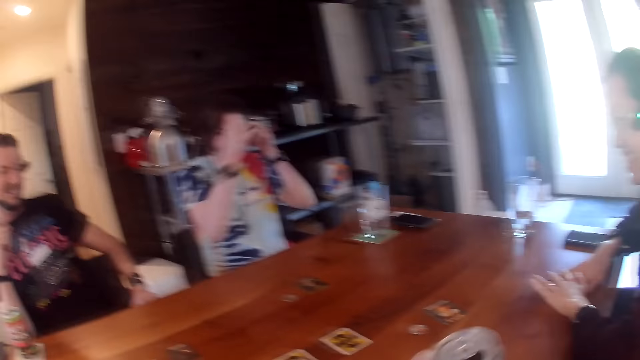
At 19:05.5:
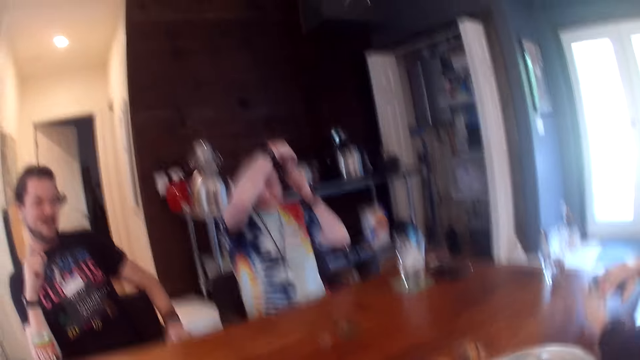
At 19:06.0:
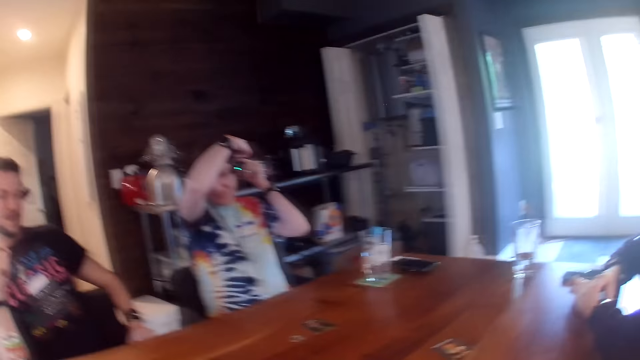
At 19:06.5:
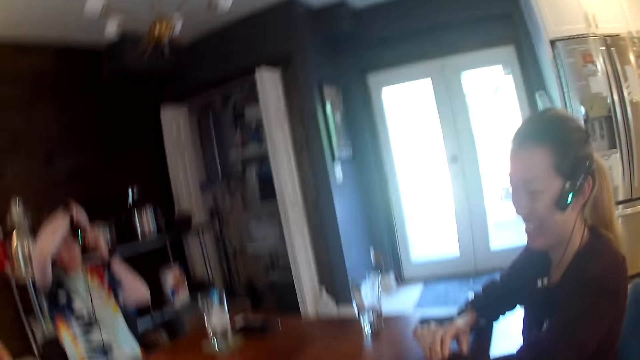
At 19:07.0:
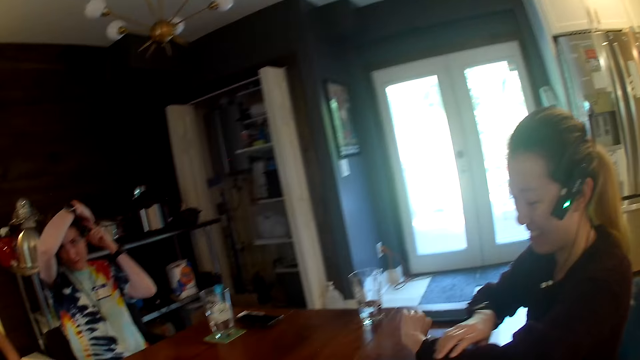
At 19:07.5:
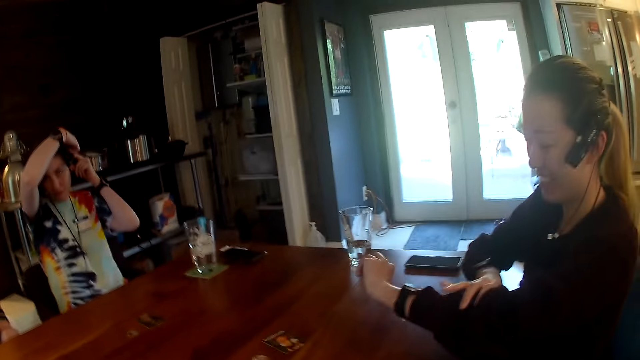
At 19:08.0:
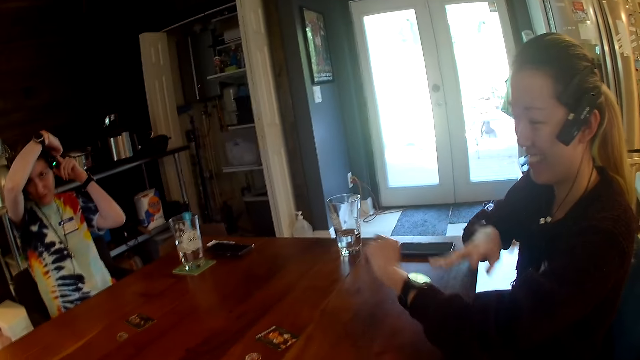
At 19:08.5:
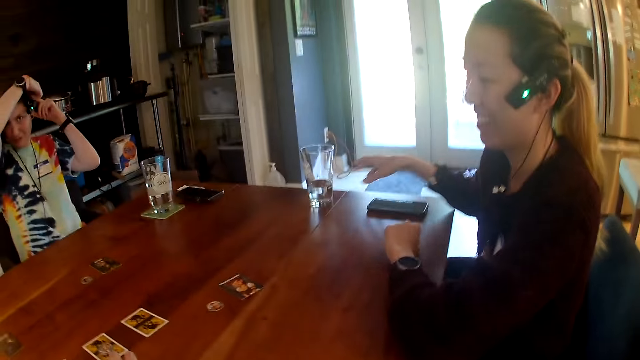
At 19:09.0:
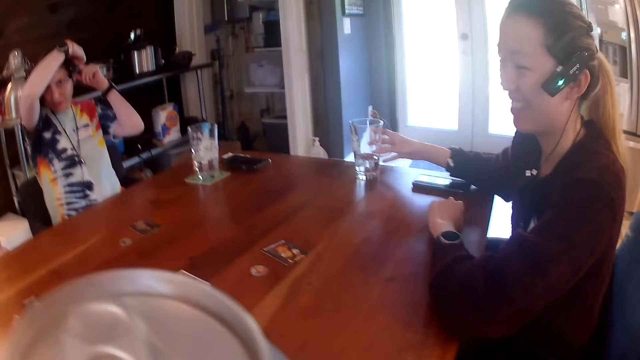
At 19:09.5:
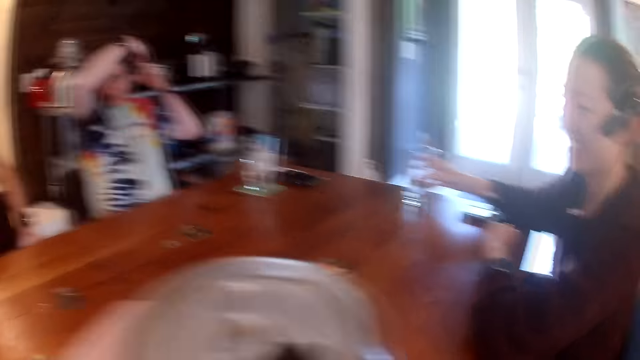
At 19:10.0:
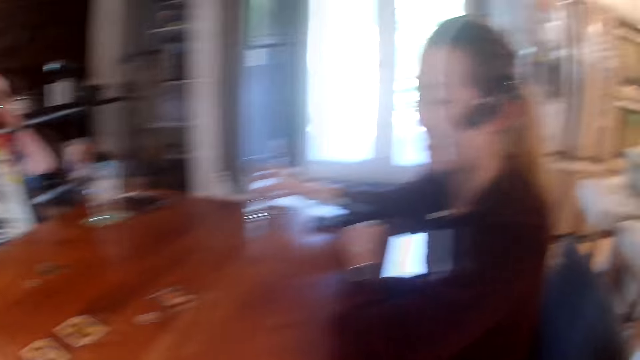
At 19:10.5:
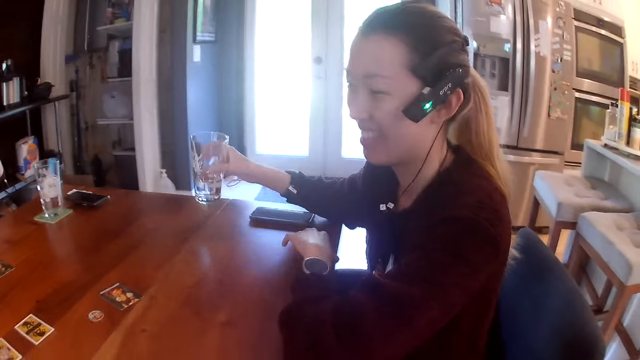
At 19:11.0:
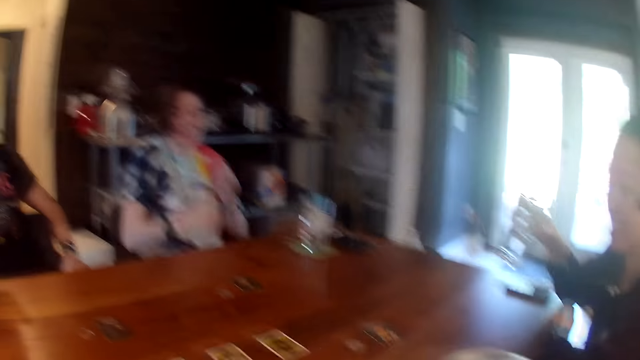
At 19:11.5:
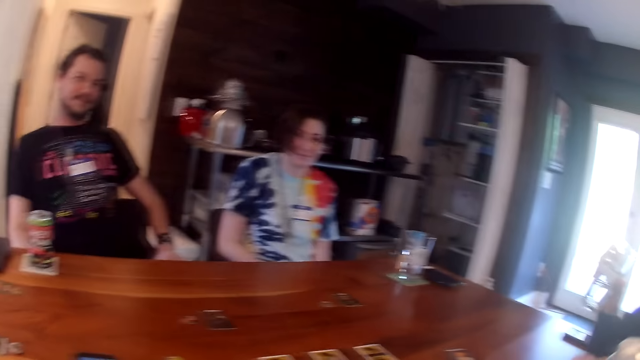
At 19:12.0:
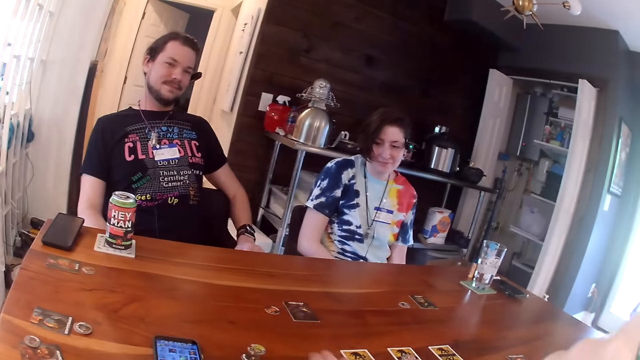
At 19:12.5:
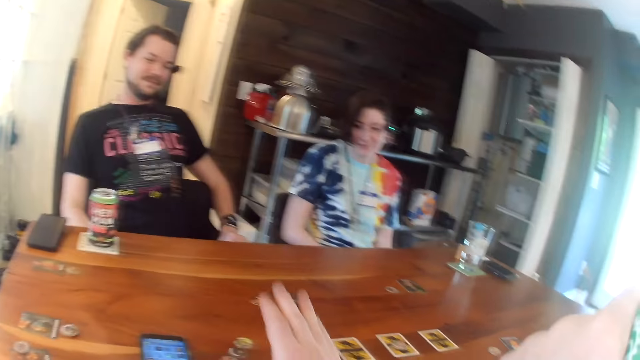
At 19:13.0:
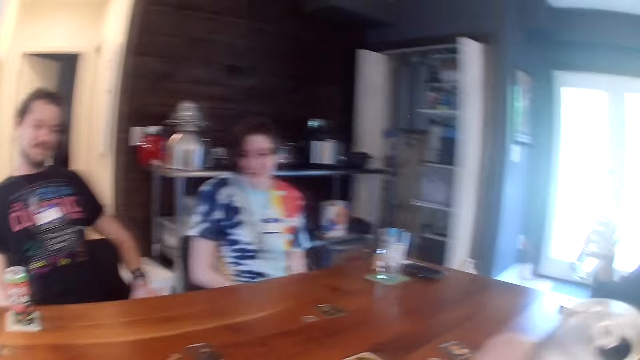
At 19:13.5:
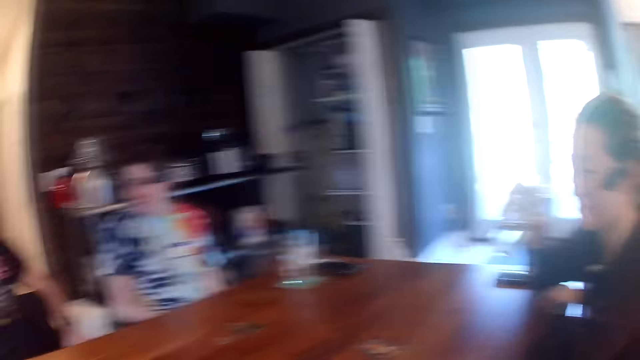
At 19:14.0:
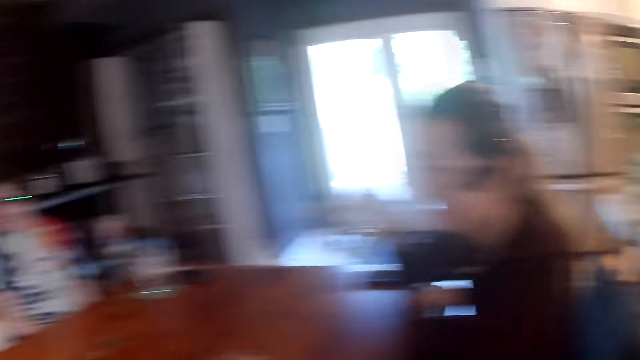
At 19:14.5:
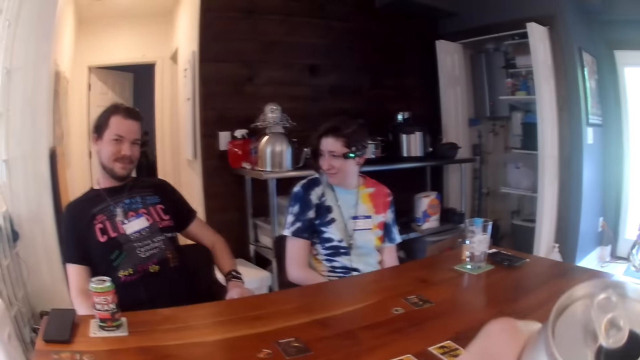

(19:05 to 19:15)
The camera wearer takes a can of drink on the table with his left hand. A lady adjusts the camera on her head with both hands. A woman adjusts her wristwatch with her right hand. The woman places her left hand on the table. The woman takes a glass of water from the table with her right hand. The camera wearer takes a drink from the can of drink in his left hand.

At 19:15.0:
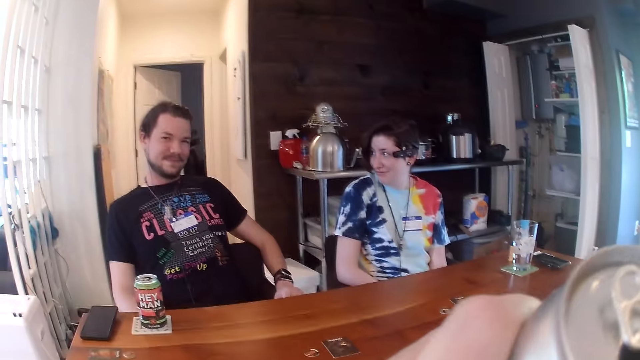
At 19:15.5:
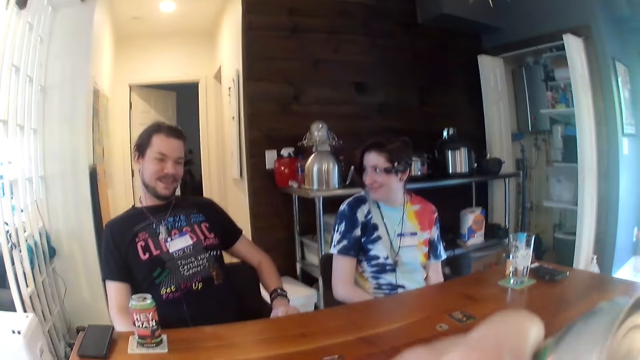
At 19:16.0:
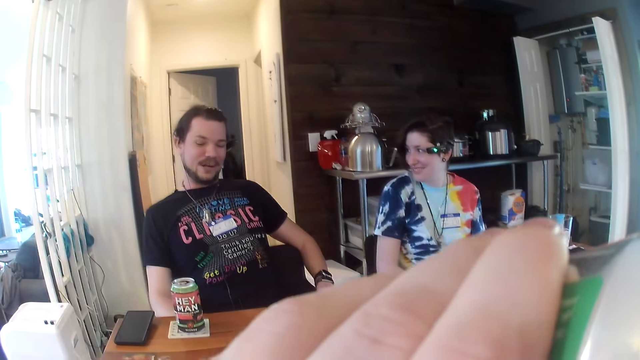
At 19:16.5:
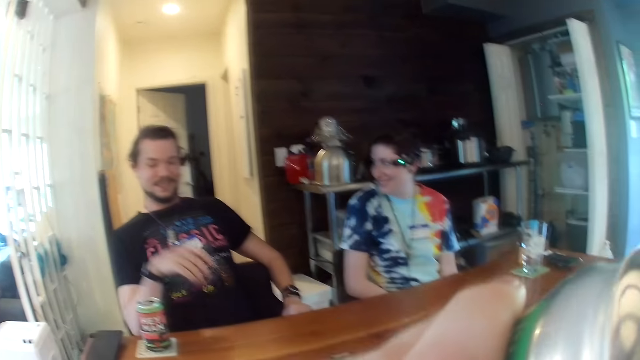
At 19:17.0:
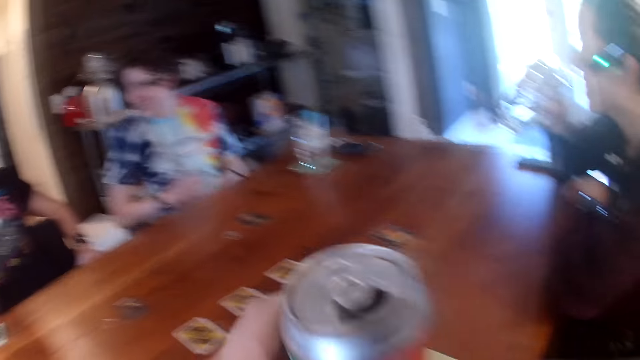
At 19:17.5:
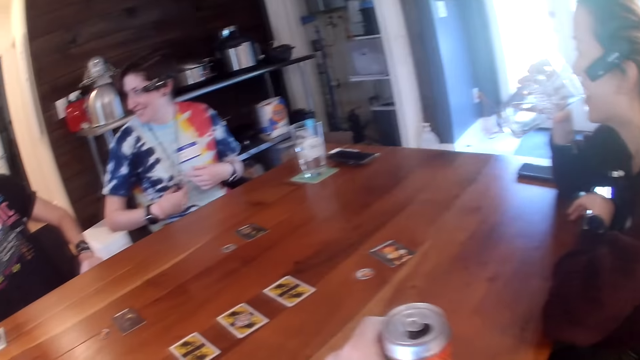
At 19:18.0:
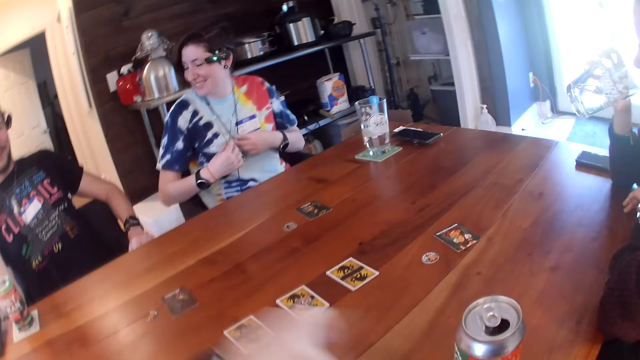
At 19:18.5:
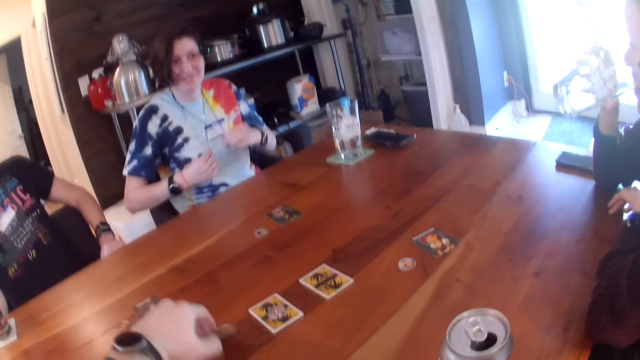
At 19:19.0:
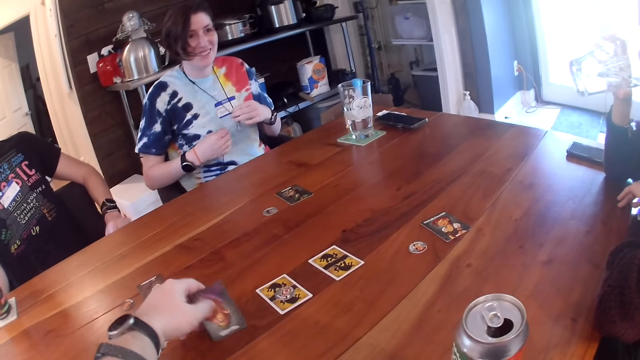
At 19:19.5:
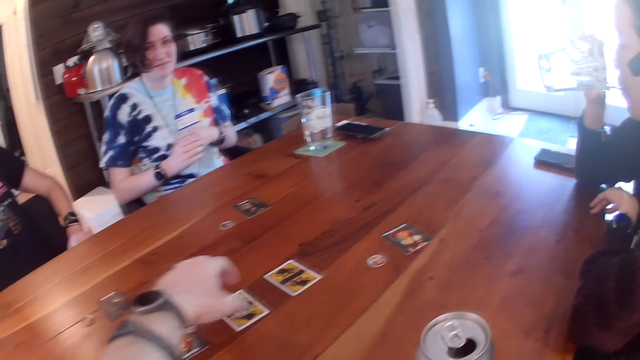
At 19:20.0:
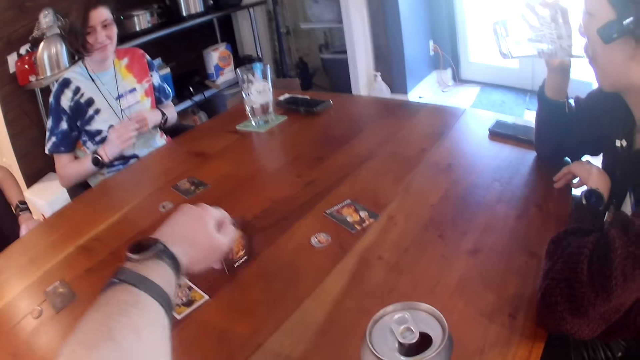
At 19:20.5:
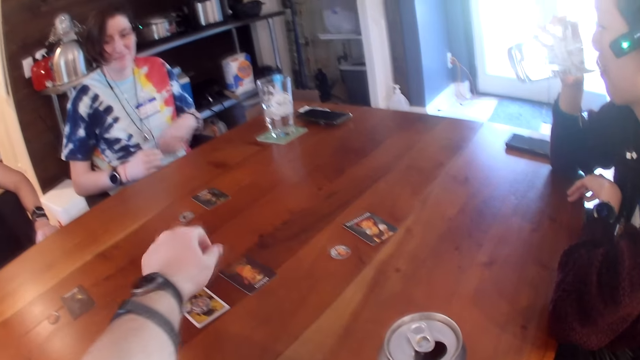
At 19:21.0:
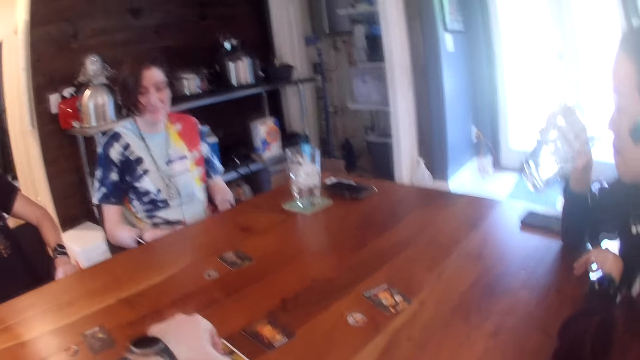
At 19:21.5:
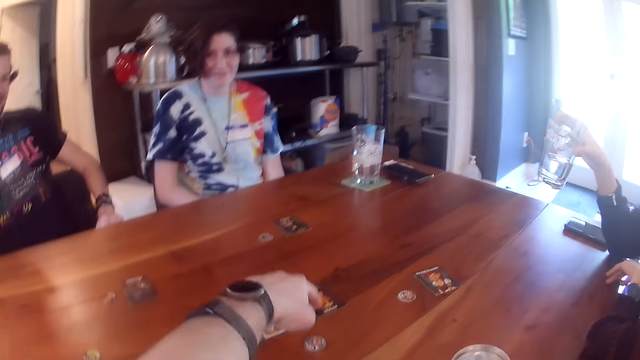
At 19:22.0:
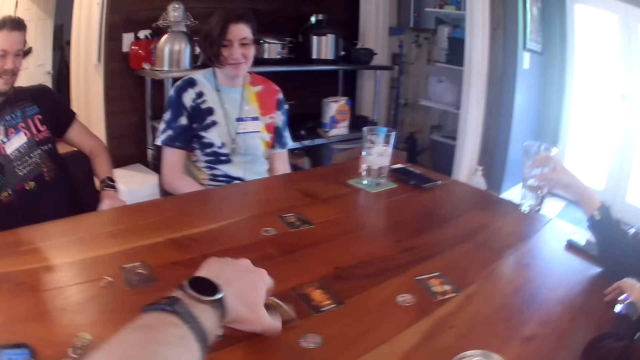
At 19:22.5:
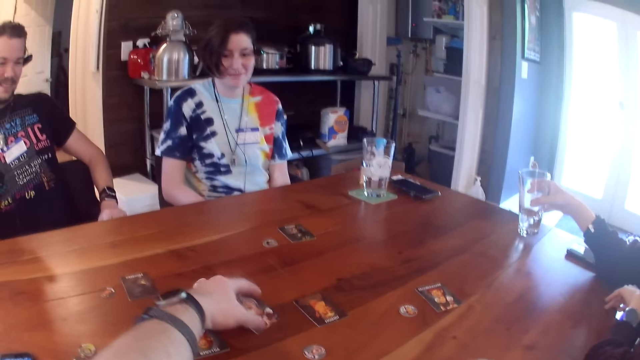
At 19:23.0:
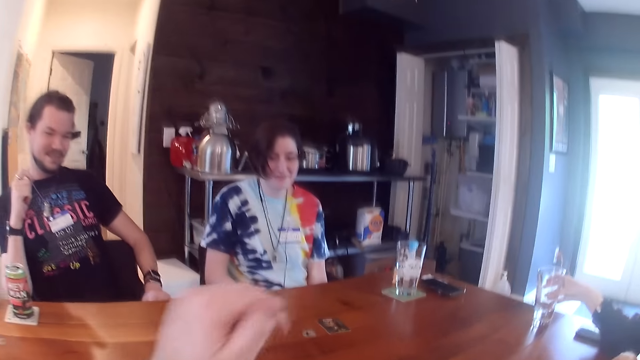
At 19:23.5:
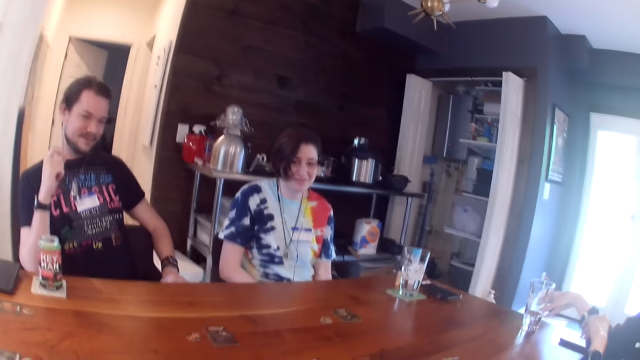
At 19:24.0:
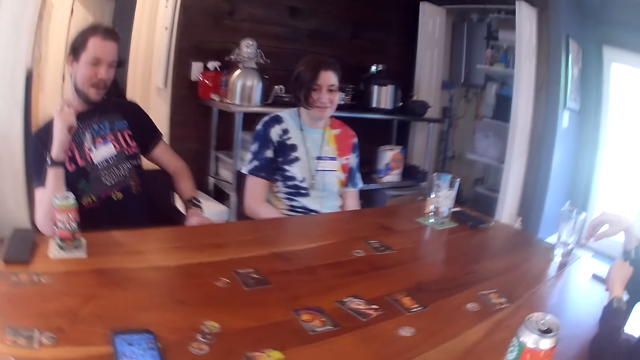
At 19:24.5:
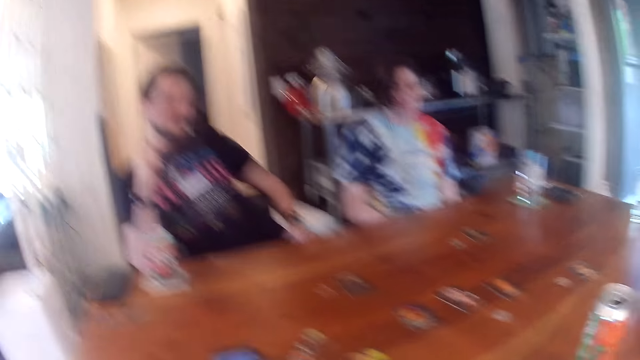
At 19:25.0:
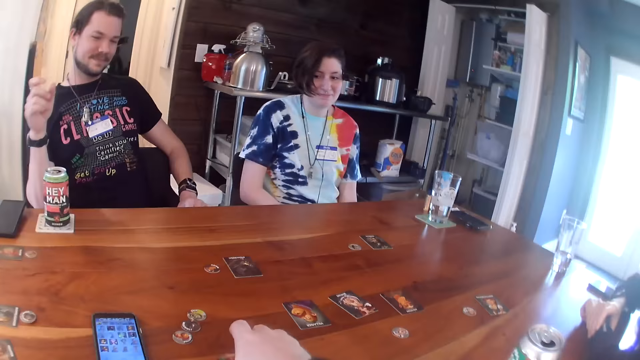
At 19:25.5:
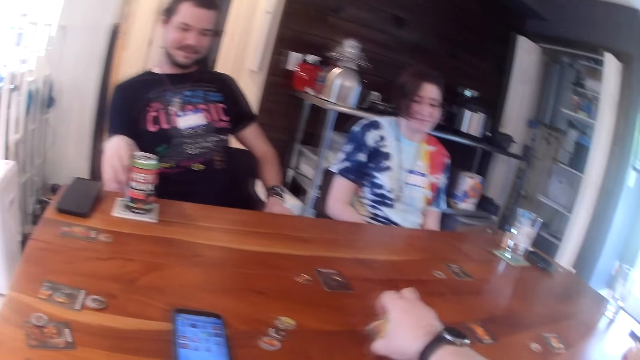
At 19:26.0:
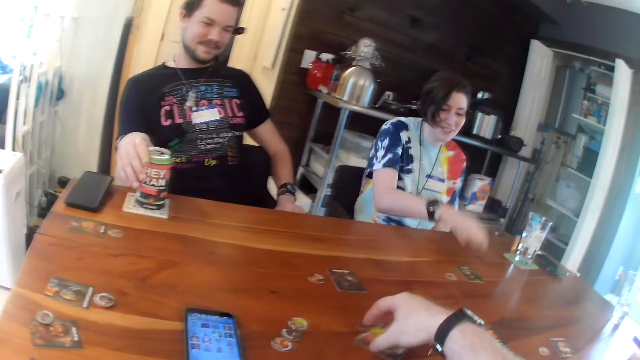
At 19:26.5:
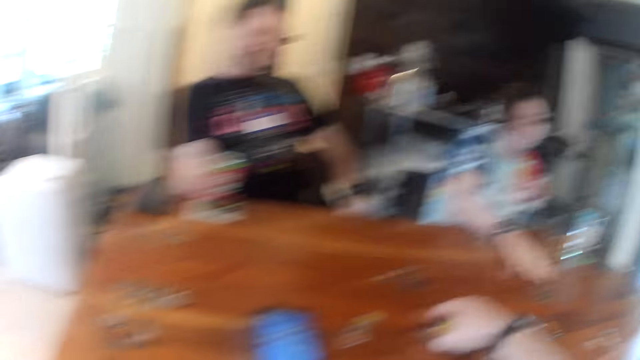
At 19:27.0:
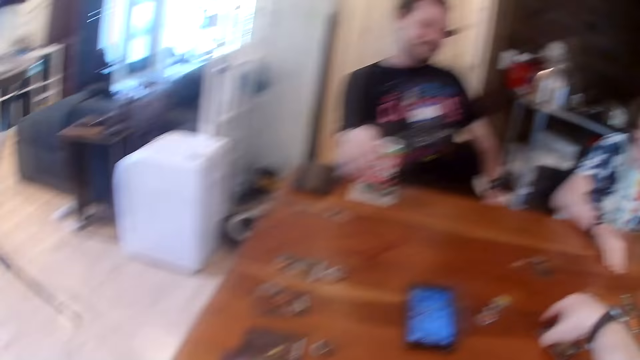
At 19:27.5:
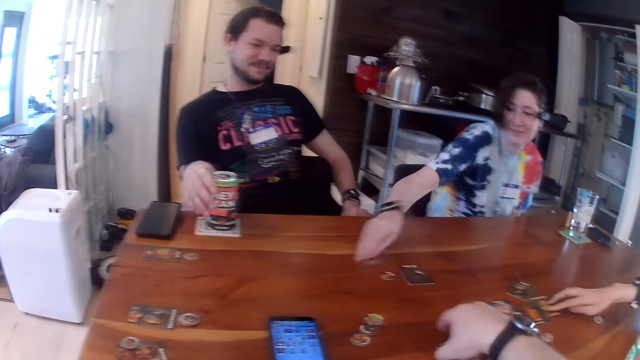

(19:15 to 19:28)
The camera wearer takes a drink from the can of drink in his left hand. He takes a drink again. He drops the can of drink in his left hand on the table. A lady holds a necklace. The lady adjusts a wire on her chest with her right hand and adjusts a wire on her chest with her left hand. A woman drinks a drink. The camera wearer flips a card on the table with his left hand repeatedly. The woman places the glass on the table. The camera wearer packs cards on the table with his right hand. He moves the cards on the table. A man holds a can of drink on the table with his right hand. The lady pushes a card on the table towards the camera wearer with her right hand. The woman pushes a card on the table towards the camera wearer with her right hand.
